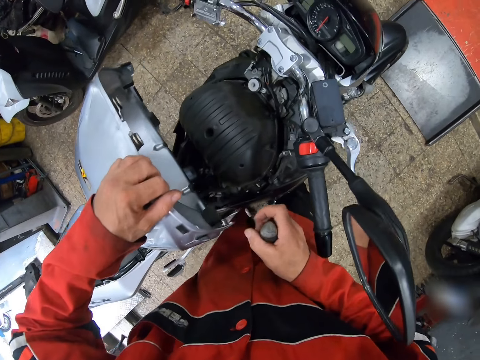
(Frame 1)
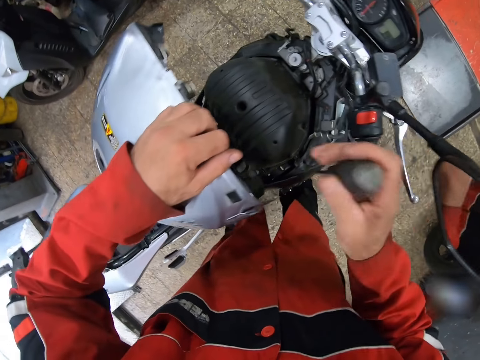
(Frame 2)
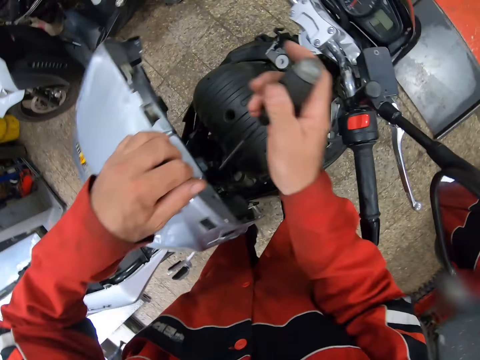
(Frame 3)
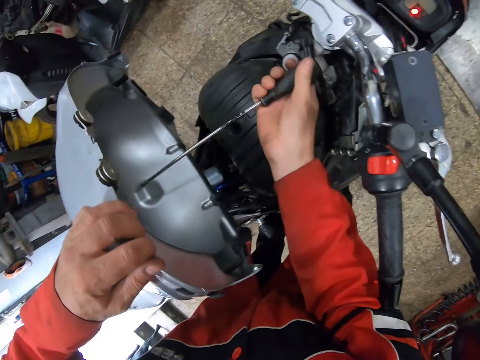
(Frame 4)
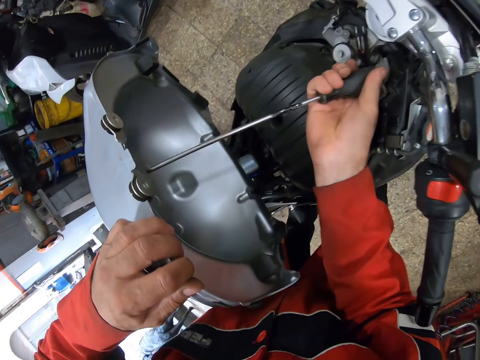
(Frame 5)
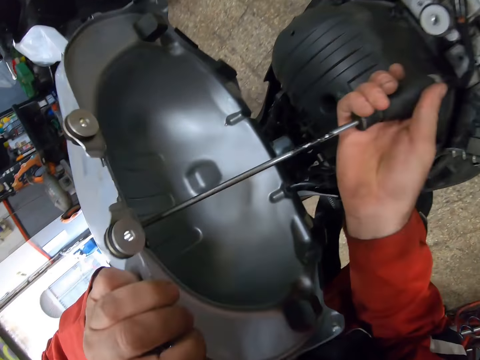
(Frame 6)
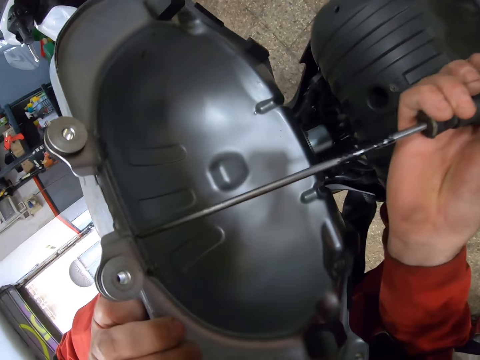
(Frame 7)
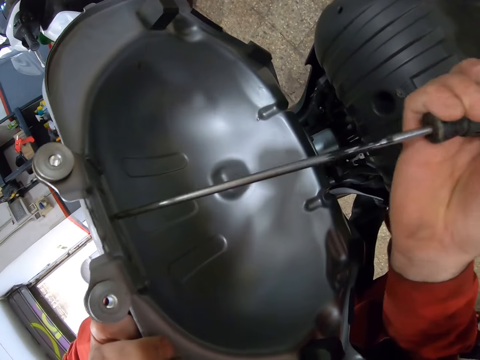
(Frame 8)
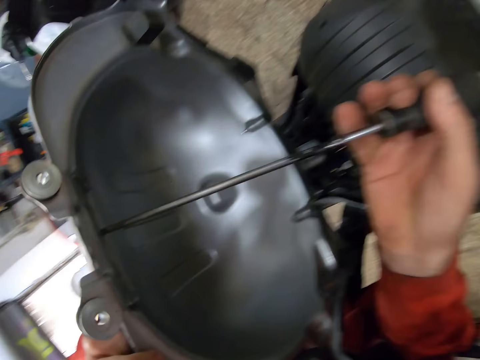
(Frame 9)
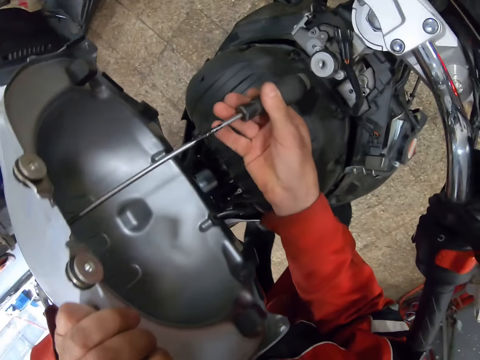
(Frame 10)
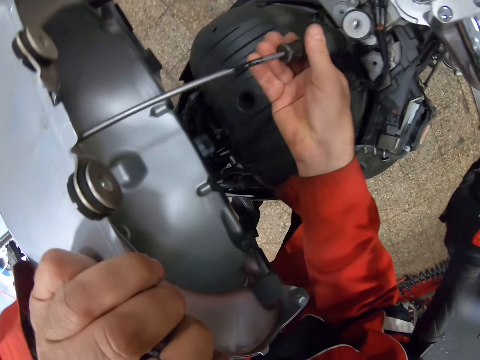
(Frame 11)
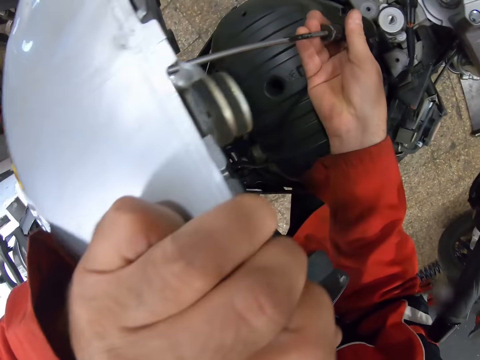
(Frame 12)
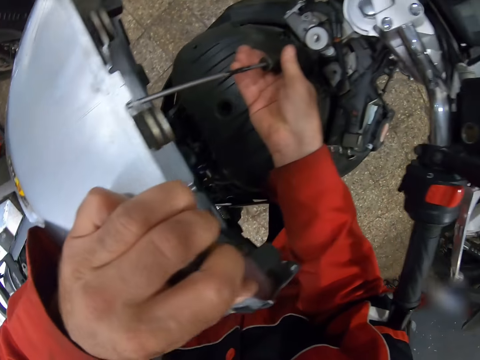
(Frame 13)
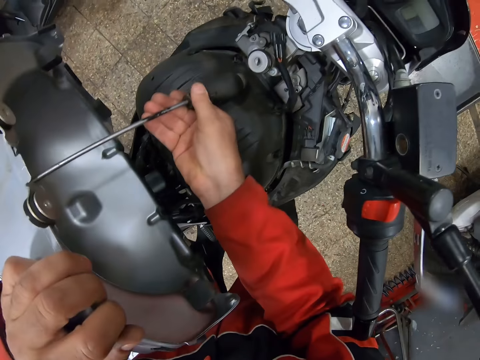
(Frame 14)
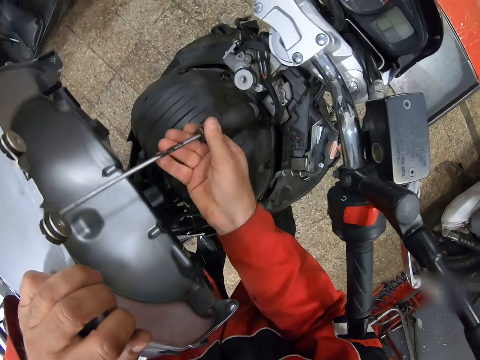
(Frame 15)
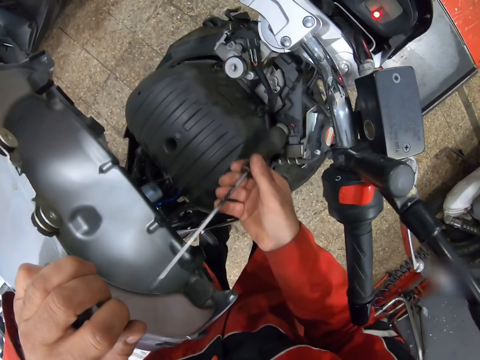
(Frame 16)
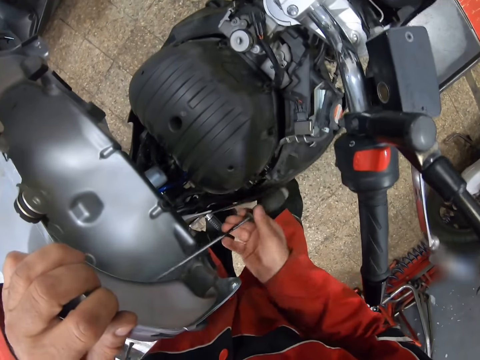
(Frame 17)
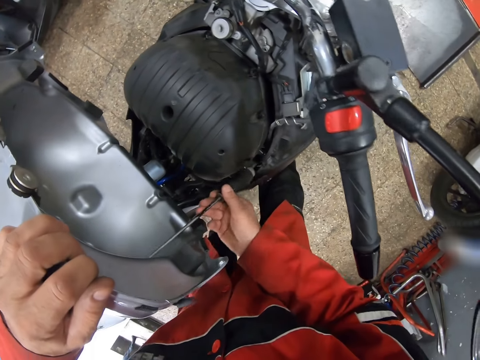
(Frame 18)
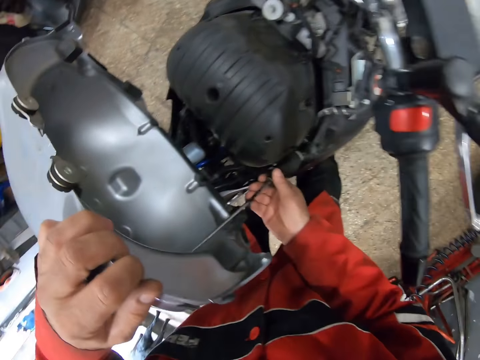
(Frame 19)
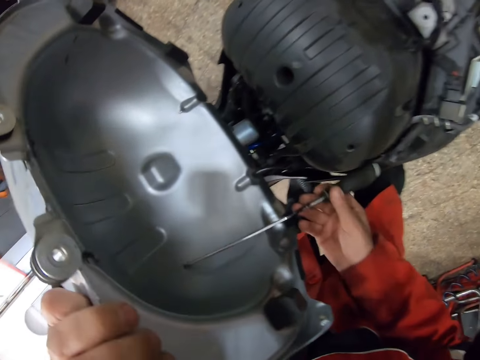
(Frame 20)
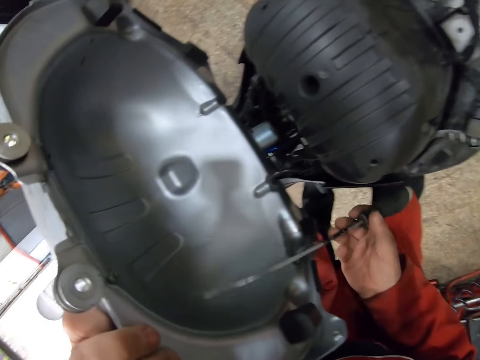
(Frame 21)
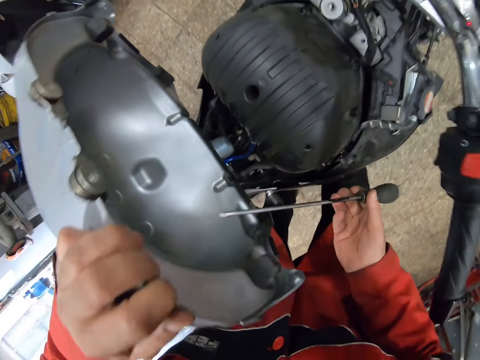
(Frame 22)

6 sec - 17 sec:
The camera wearer places the screwdriver against the gas tank and the bike. They hold the screwdriver.

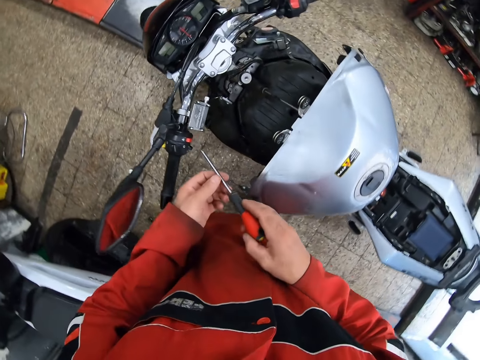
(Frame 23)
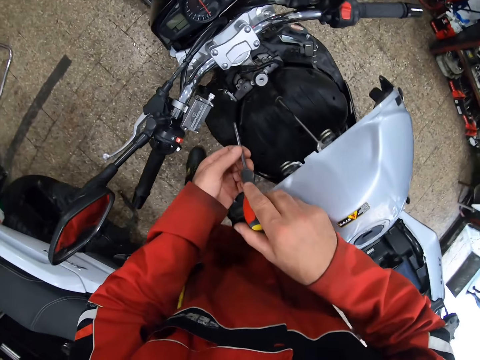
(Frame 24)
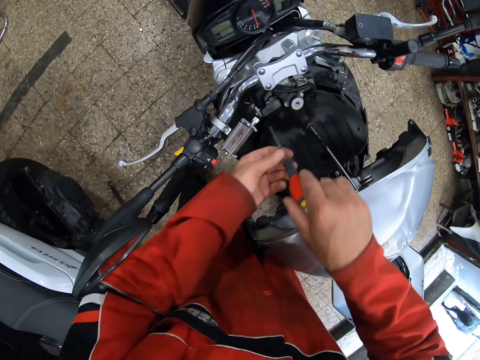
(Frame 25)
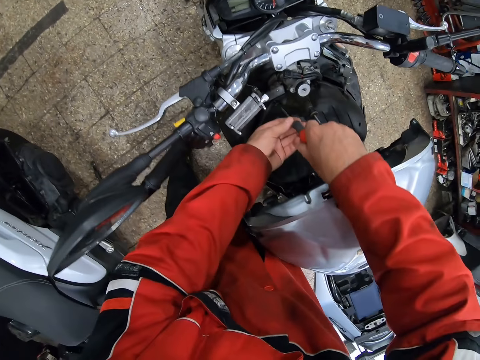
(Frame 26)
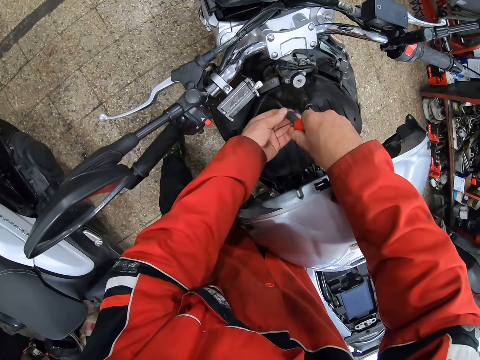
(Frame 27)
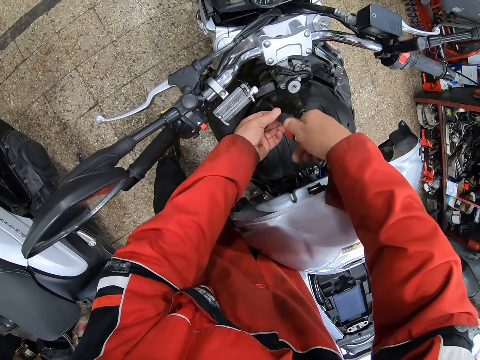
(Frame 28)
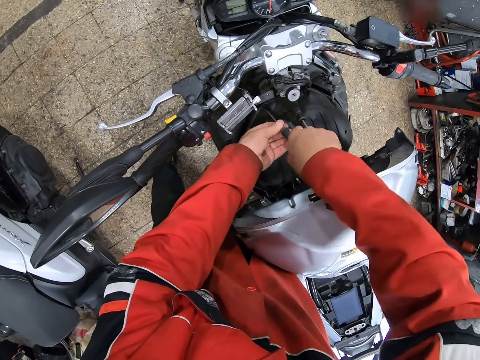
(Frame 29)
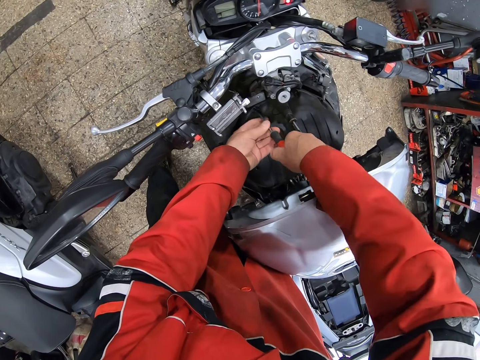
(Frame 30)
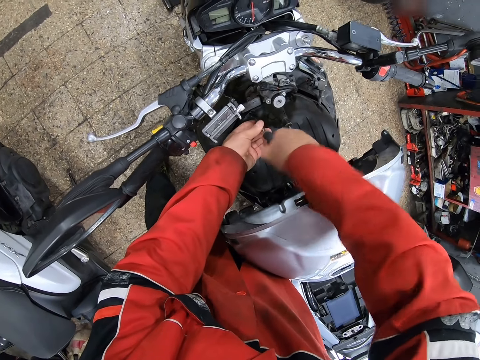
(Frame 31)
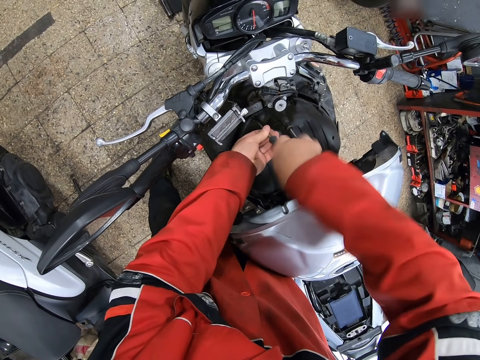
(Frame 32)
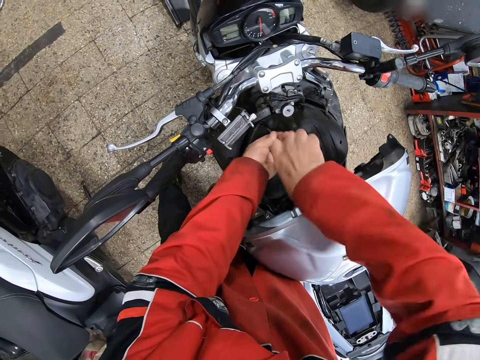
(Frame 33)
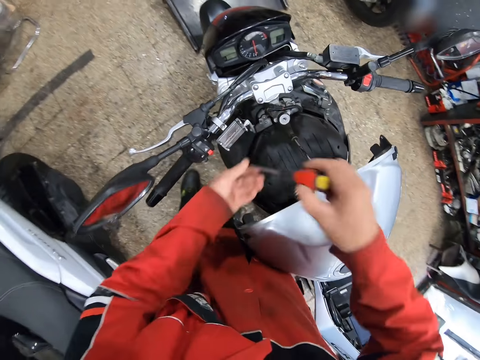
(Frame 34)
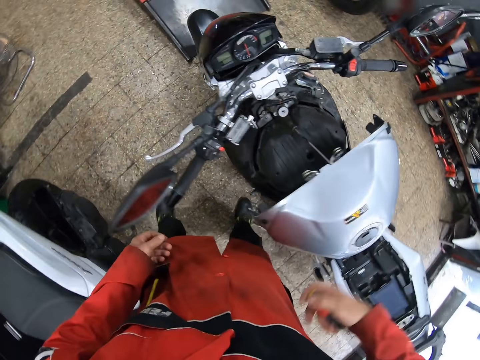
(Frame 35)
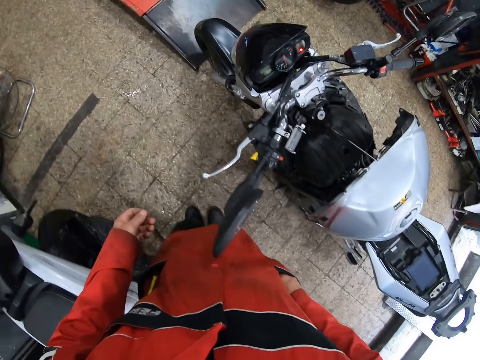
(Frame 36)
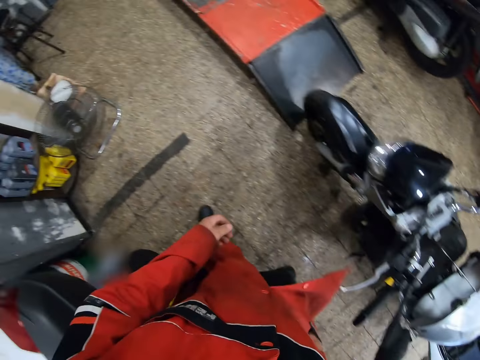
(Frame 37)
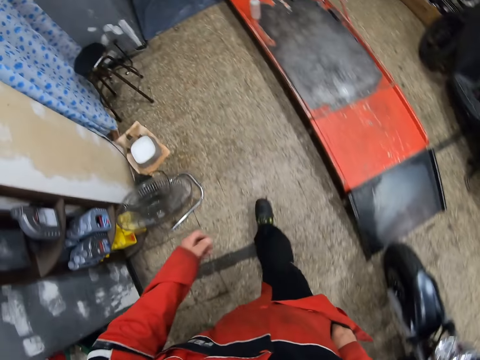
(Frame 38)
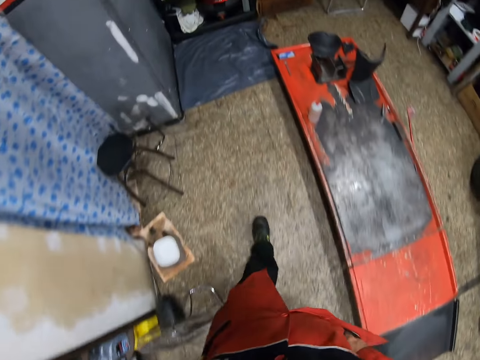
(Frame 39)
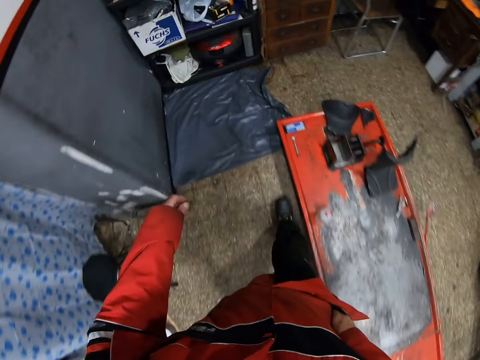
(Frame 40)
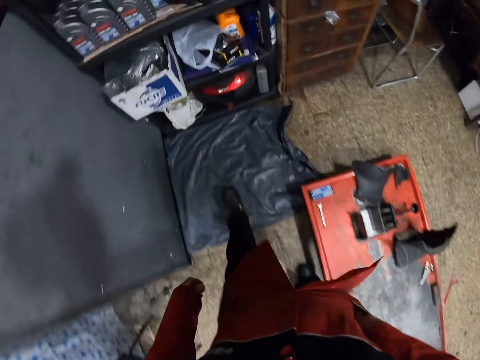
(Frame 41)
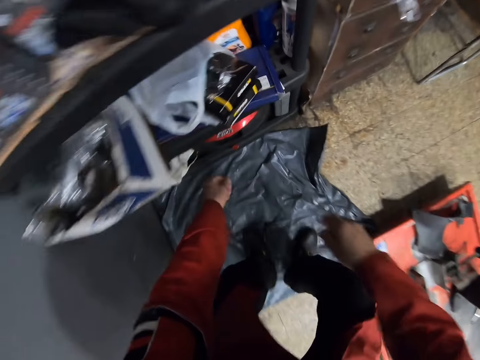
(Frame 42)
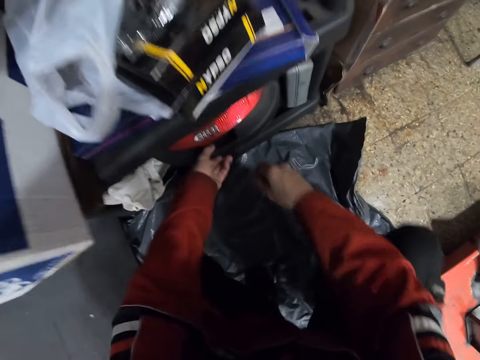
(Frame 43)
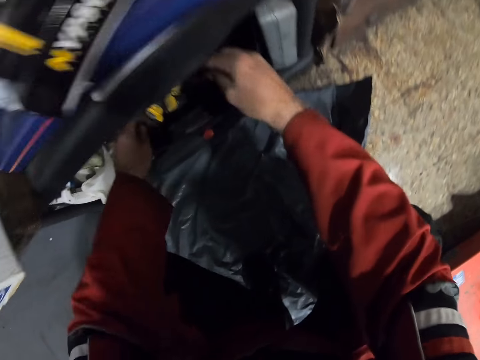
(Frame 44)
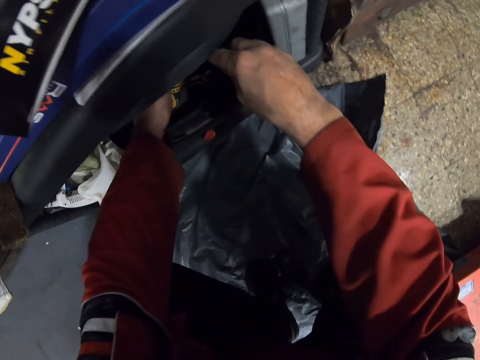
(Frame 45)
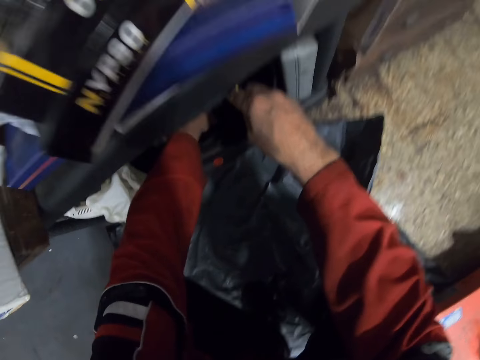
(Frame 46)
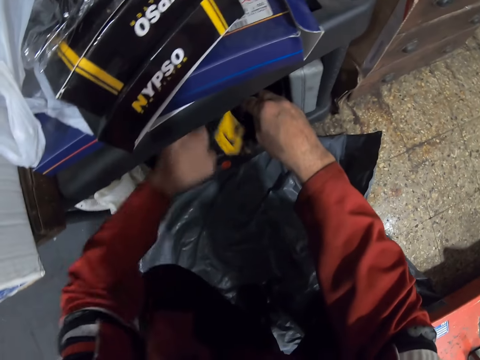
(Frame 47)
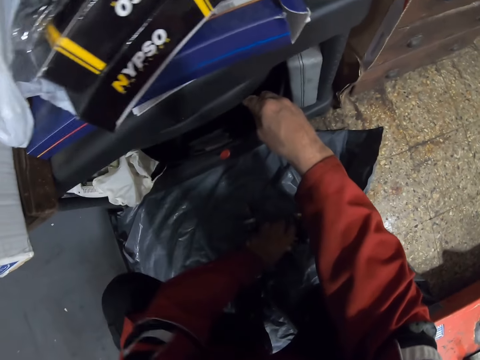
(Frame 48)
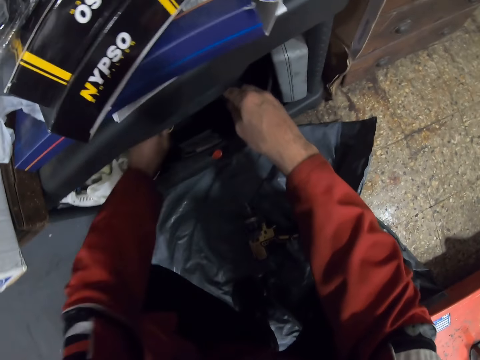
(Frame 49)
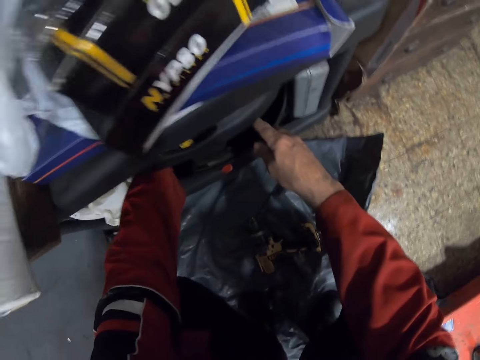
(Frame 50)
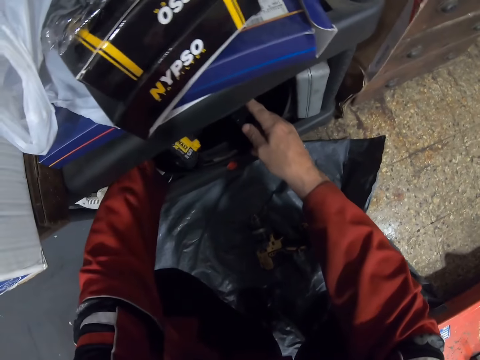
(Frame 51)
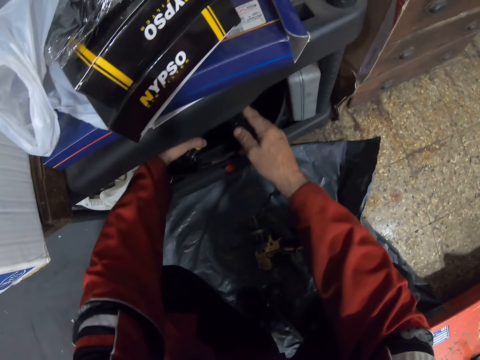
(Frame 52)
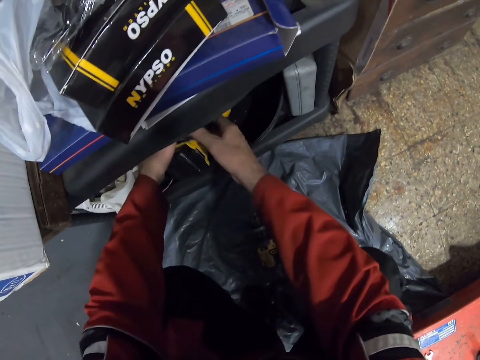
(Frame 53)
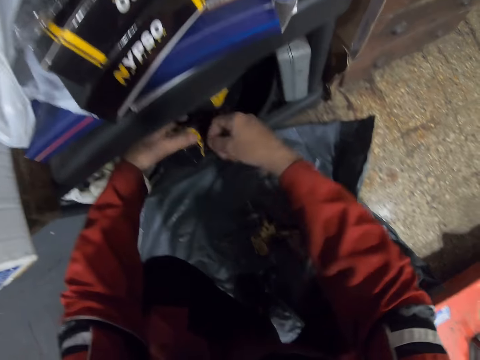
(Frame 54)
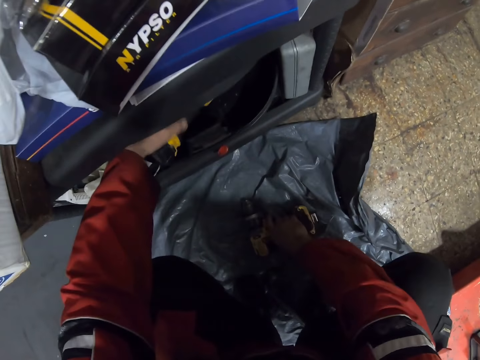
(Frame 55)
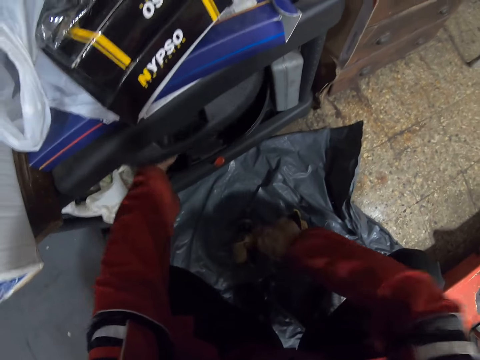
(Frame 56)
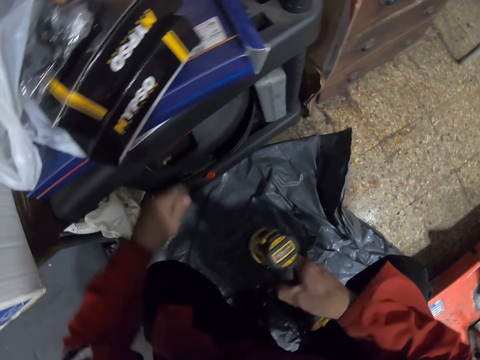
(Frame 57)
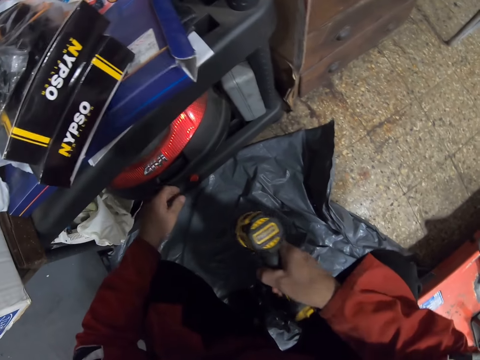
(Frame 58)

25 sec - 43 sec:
The camera wearer unscrews a bolt in the bike. He holds the screwdriver with both hands. He puts the screwdriver in his pocket. He walks to a shelf and squats. He opens a toolbox with his left hand. He brings out an impact wrench from the toolbox. He drops the impact wrench on a nylon. He holds the impact wrench with his left hand. He picks up the impact wrench from the nylon with his right hand.
